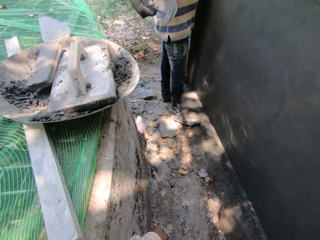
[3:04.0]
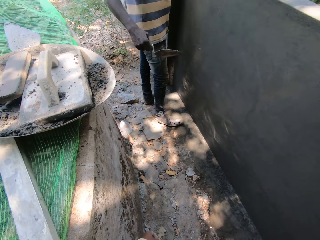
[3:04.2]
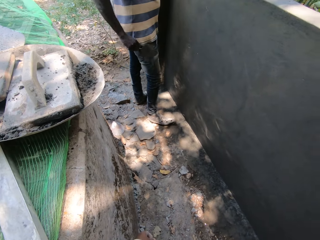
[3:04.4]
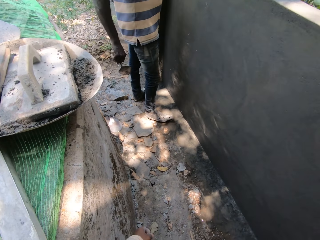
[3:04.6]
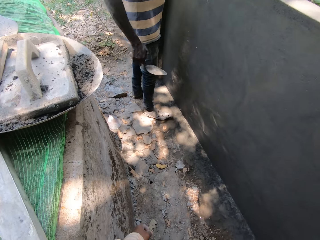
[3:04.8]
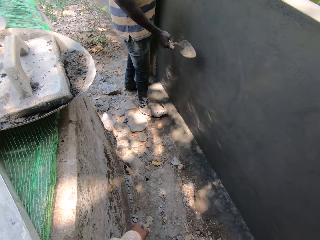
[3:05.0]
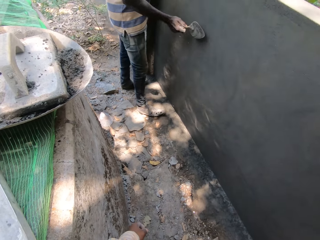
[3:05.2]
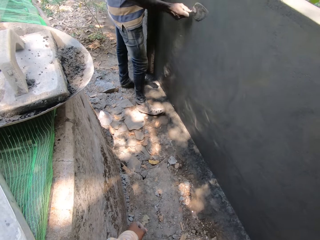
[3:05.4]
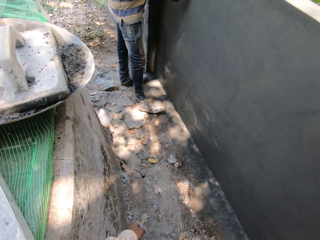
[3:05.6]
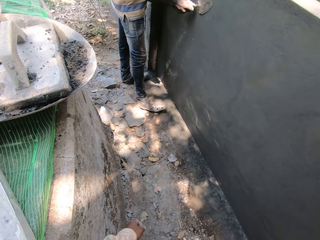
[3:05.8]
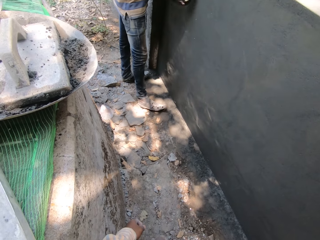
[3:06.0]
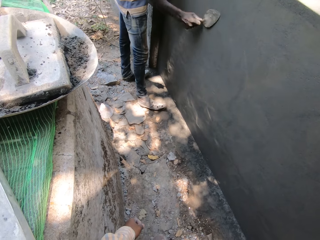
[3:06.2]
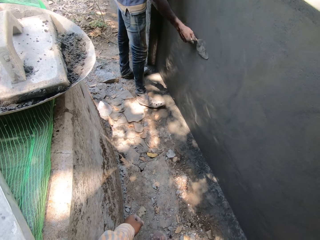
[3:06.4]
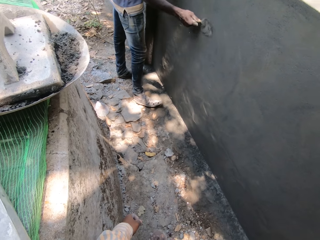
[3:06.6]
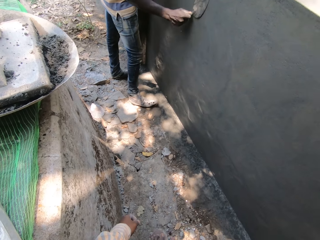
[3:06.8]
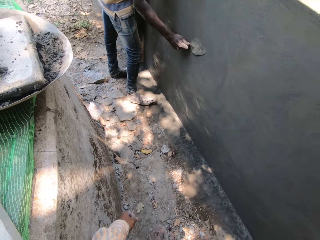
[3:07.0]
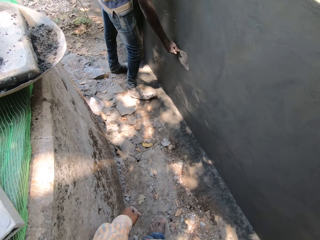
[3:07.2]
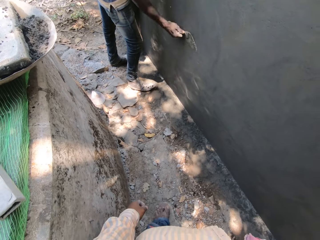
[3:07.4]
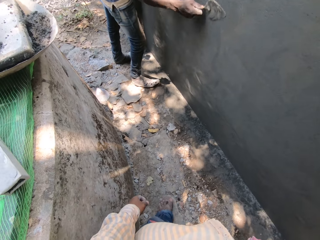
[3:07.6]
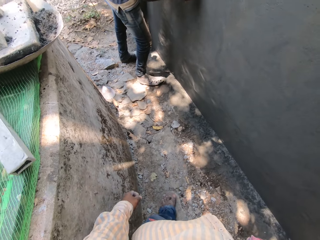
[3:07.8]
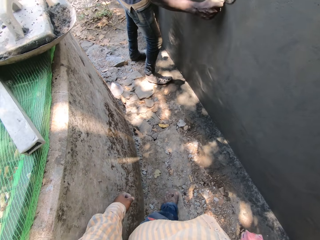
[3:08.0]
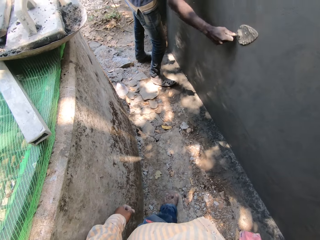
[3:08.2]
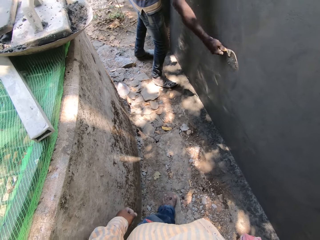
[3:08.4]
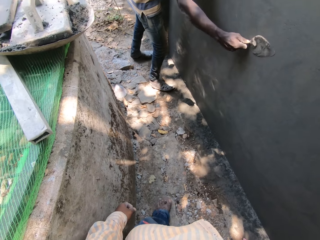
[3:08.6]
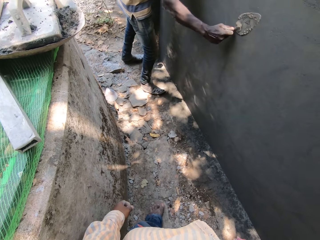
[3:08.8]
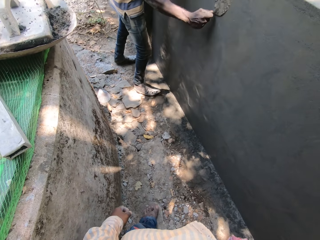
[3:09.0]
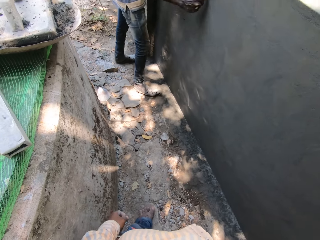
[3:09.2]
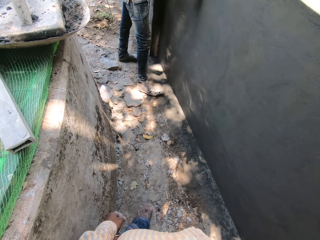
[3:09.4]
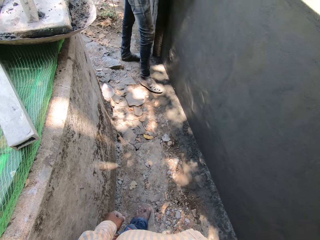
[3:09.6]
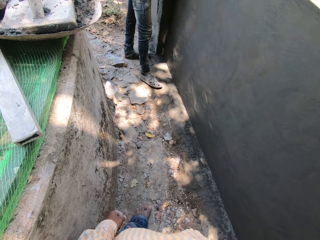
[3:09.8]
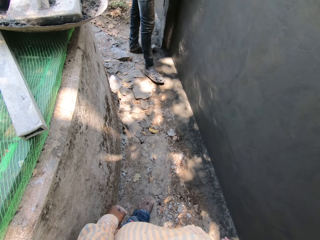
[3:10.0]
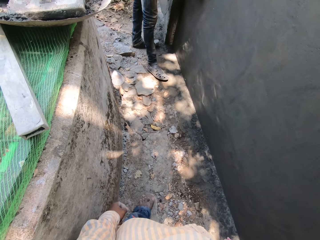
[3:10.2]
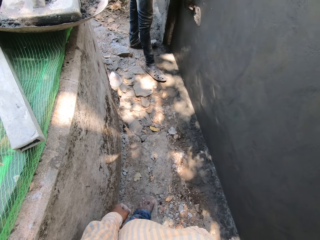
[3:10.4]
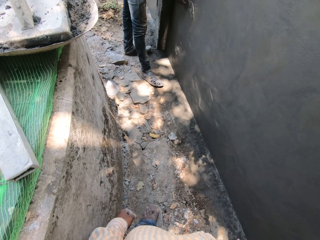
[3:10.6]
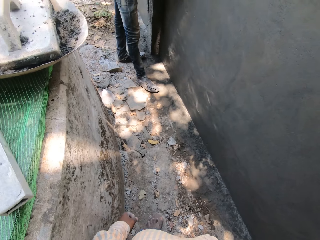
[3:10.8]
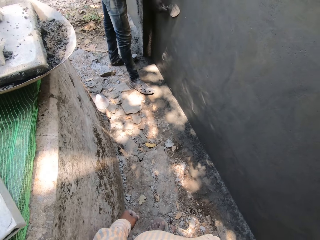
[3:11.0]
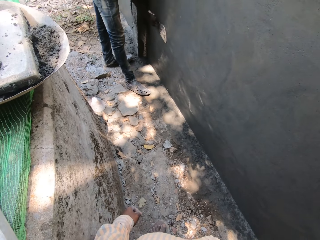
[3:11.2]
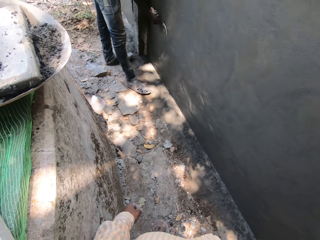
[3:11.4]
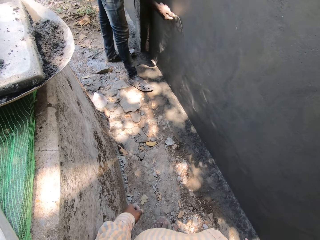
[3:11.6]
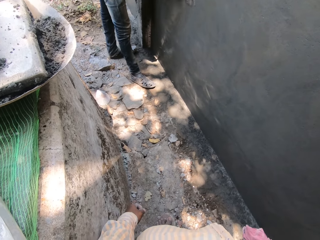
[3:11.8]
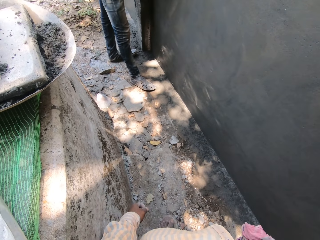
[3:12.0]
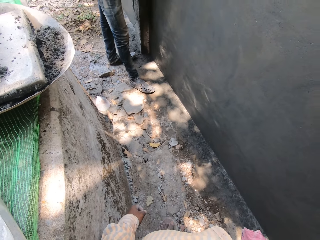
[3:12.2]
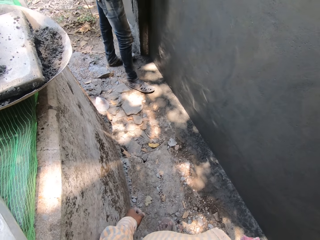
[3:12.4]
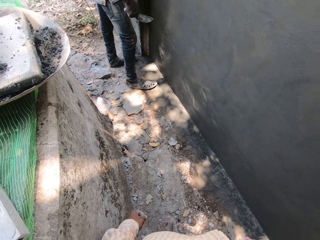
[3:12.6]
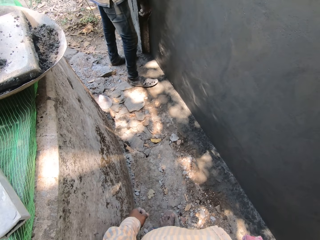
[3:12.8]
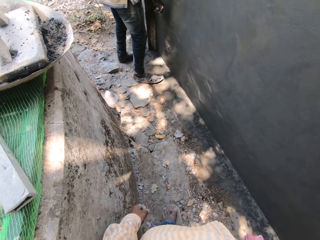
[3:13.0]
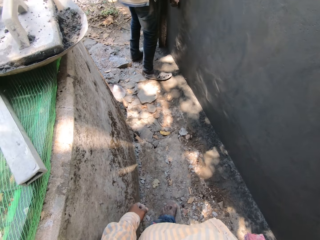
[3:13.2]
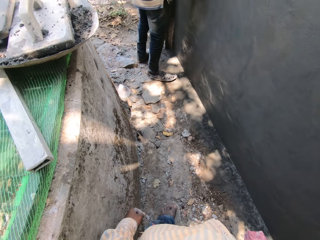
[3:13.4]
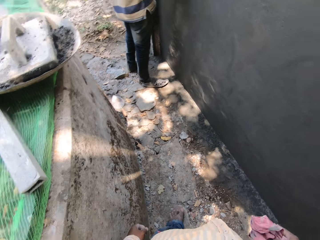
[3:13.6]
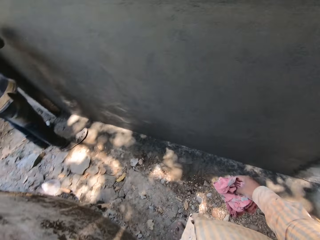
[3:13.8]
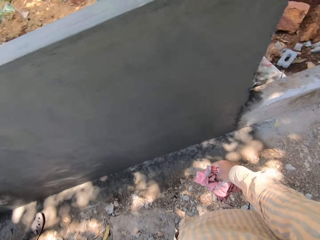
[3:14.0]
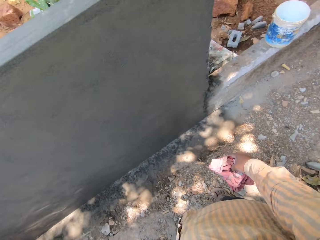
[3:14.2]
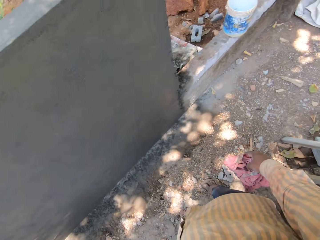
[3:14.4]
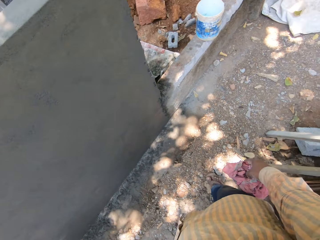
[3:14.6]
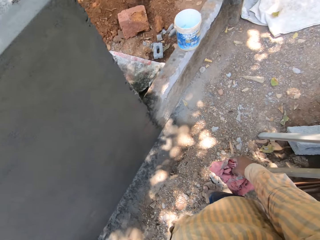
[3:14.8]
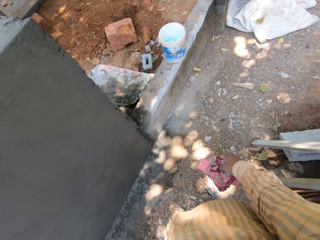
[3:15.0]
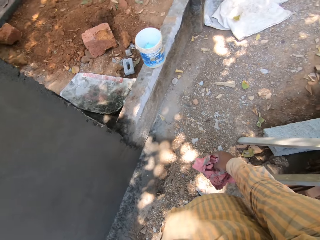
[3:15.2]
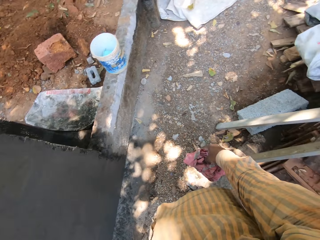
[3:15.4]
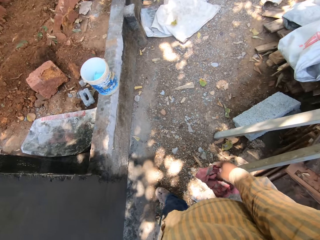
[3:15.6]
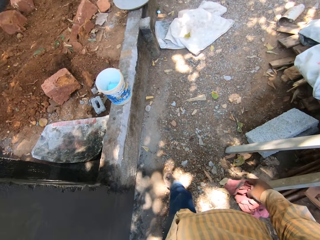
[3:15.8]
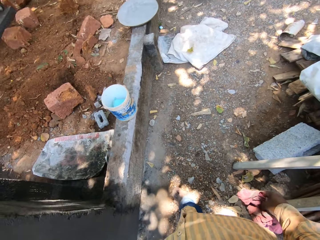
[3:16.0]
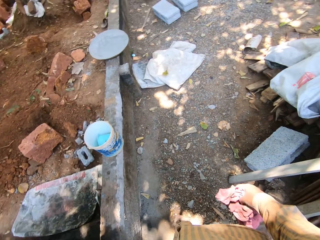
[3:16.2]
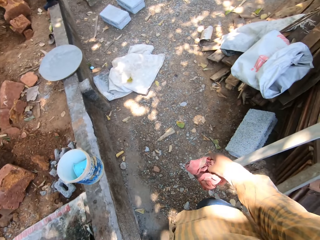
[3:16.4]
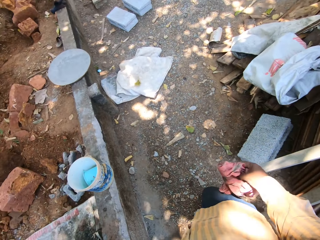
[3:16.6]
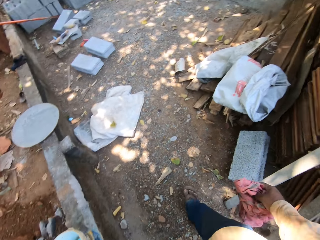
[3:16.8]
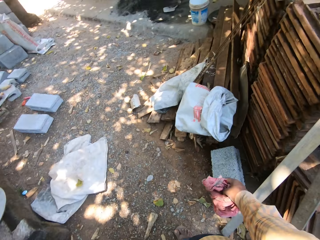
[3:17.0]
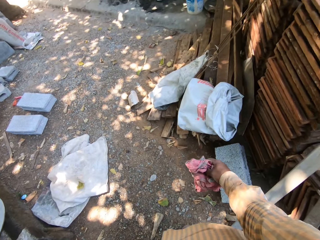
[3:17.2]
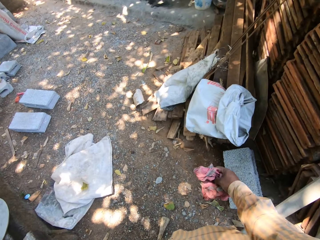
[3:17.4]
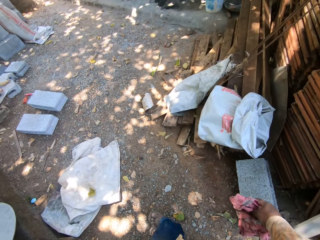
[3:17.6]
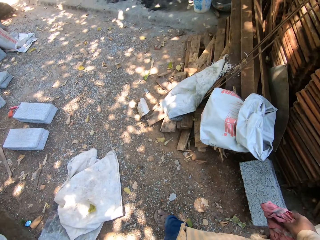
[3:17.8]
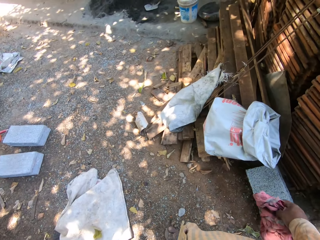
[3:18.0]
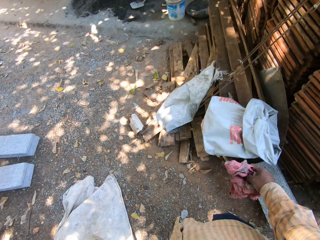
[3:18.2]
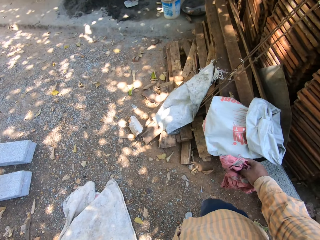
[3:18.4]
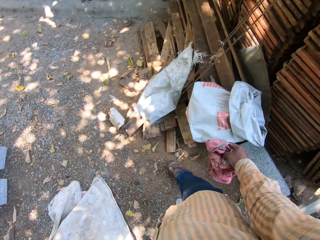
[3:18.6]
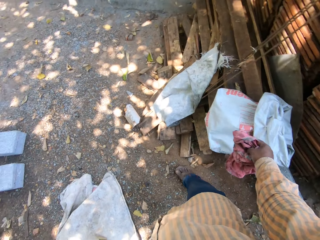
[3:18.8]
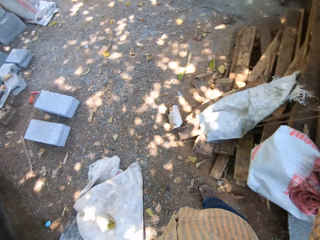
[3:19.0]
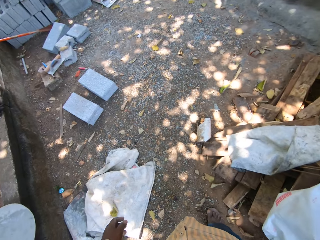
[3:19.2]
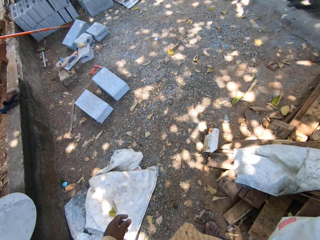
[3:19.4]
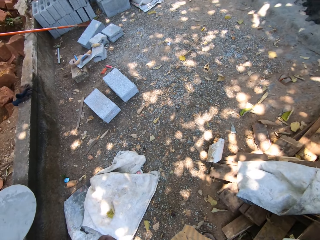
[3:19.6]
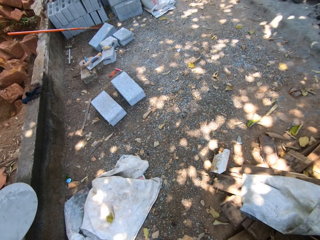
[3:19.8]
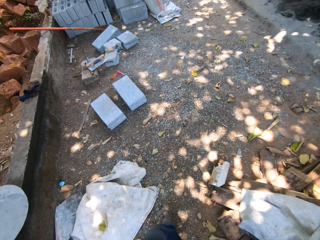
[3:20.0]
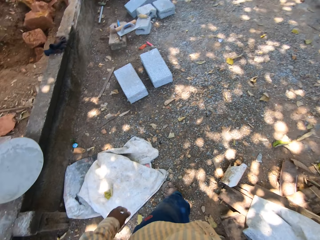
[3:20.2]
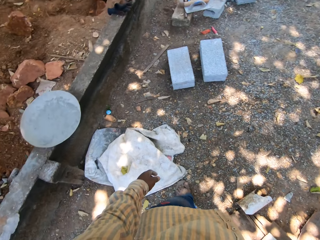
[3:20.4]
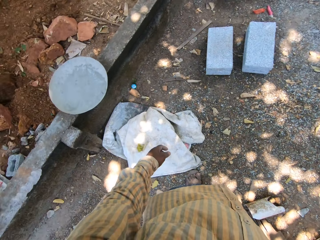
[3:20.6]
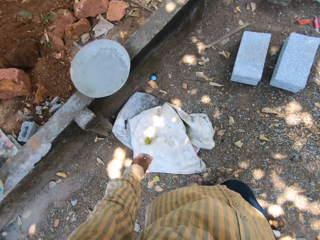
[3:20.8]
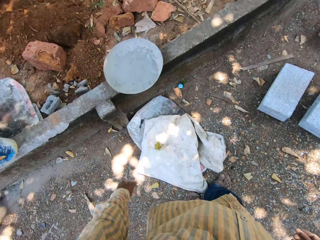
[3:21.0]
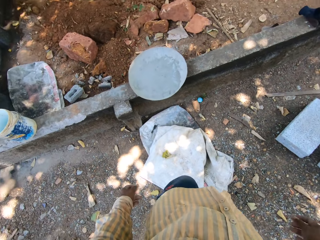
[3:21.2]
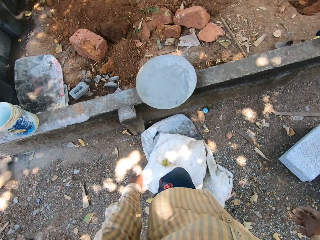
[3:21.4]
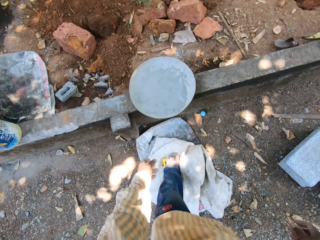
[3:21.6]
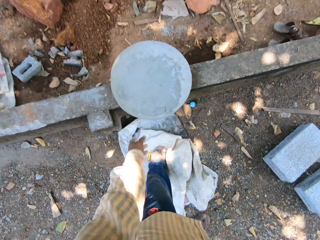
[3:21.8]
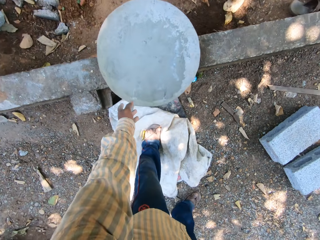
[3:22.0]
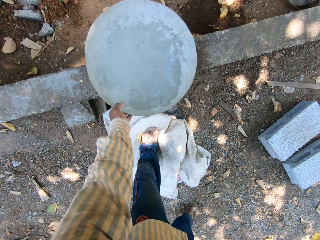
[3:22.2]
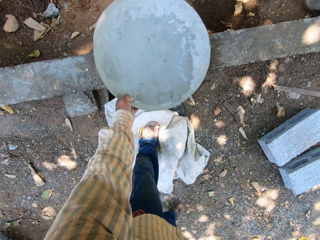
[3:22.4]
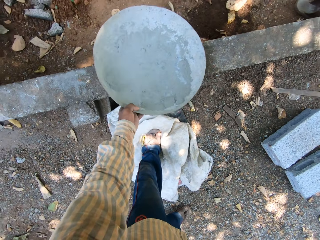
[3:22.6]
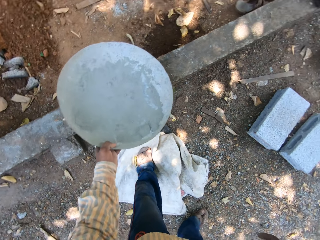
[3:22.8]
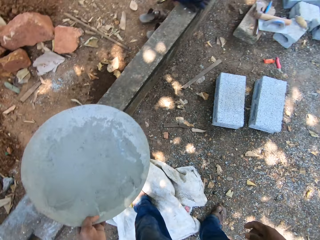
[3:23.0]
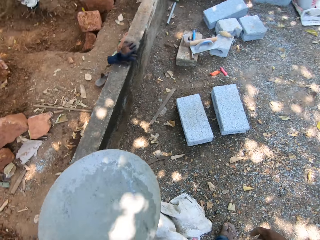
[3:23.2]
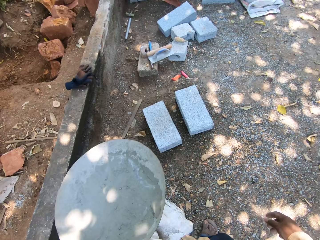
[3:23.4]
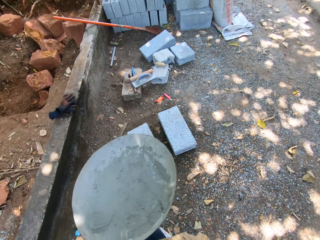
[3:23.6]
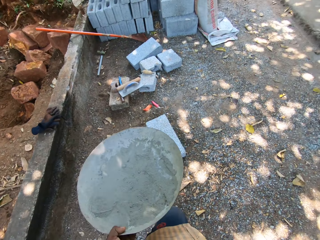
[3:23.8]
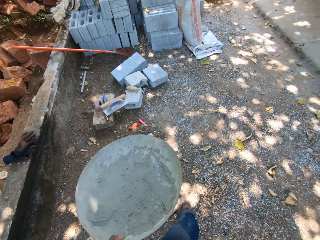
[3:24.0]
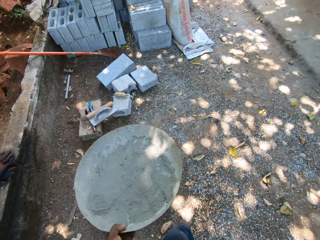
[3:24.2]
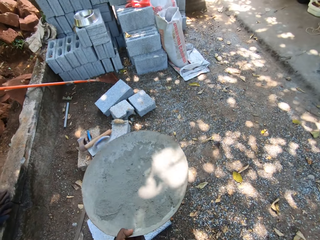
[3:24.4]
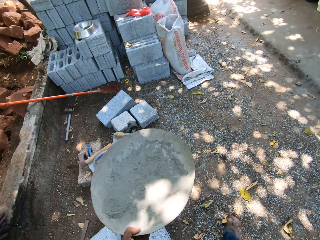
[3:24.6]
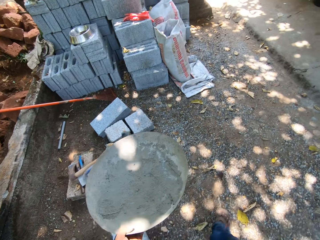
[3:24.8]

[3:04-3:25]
The man throws cement into the cement bowl from the hand trowel in his right hand. He wipes the hand trowel on a trouser with his right hand. He smoothens the wall with the hand trowel in his right hand. He smoothens the wall with the hand trowel in his right hand again. The camera wearer walks. He drops the cloth down. He places his left hand on a cement bowl or head pan on a pavement. He takes the cement bowl from the pavement with his left hand. He carries the head pan.
